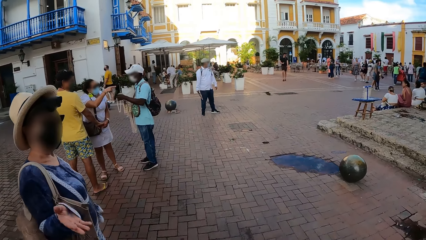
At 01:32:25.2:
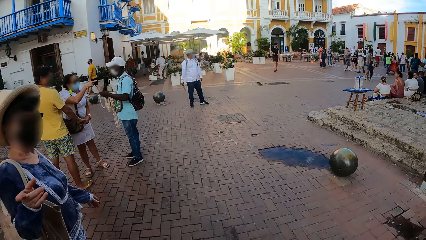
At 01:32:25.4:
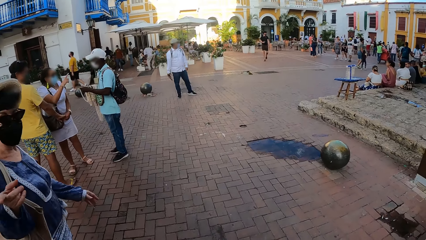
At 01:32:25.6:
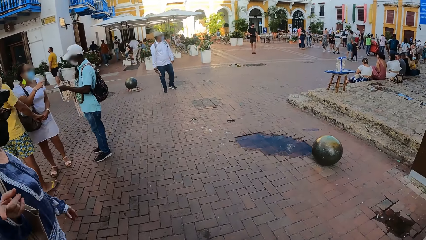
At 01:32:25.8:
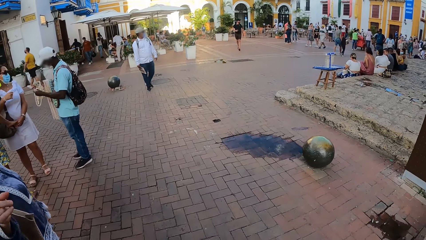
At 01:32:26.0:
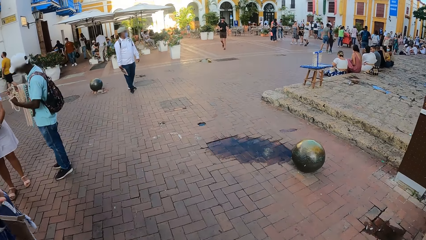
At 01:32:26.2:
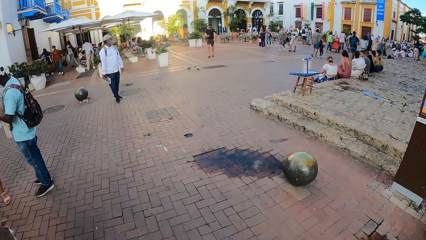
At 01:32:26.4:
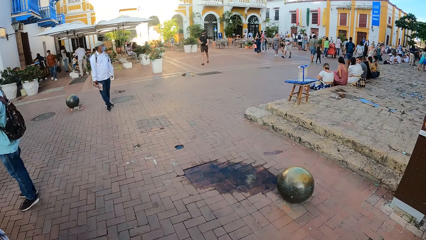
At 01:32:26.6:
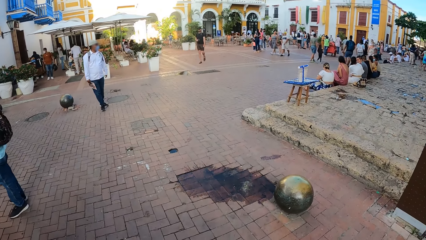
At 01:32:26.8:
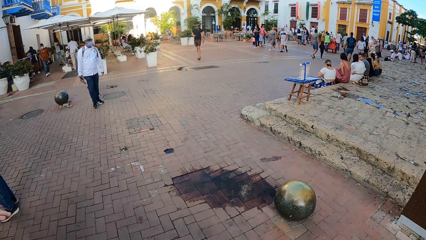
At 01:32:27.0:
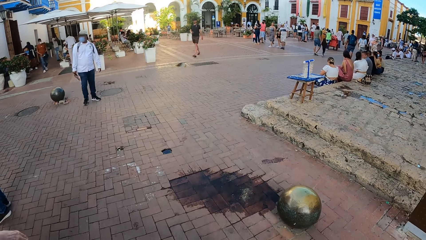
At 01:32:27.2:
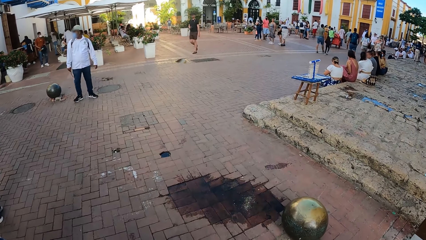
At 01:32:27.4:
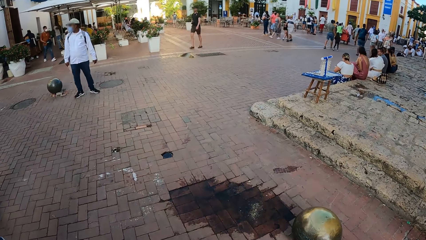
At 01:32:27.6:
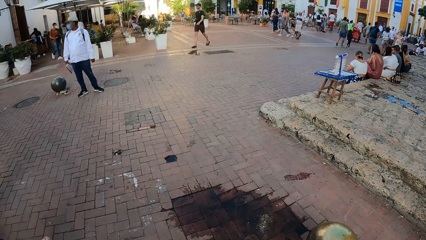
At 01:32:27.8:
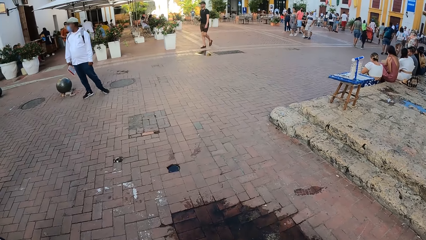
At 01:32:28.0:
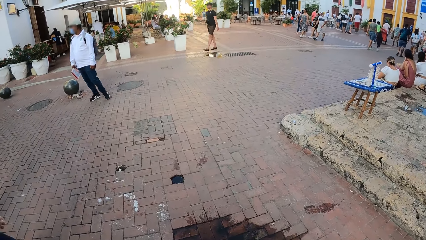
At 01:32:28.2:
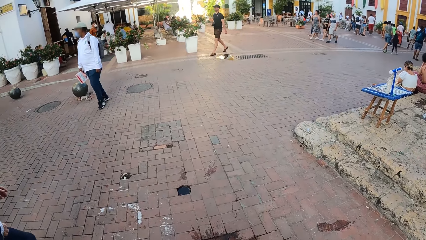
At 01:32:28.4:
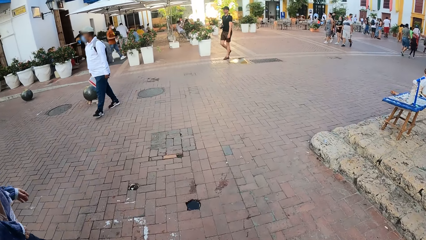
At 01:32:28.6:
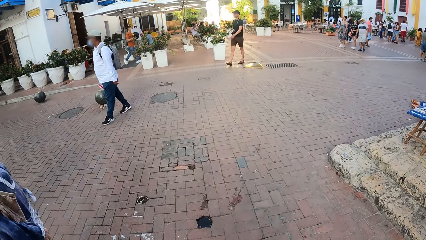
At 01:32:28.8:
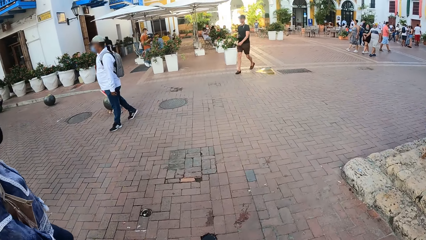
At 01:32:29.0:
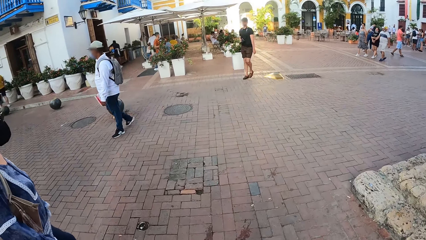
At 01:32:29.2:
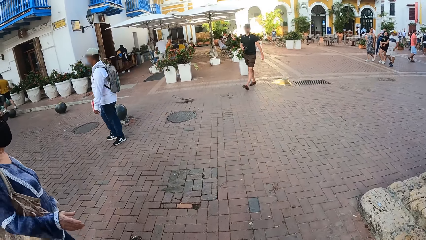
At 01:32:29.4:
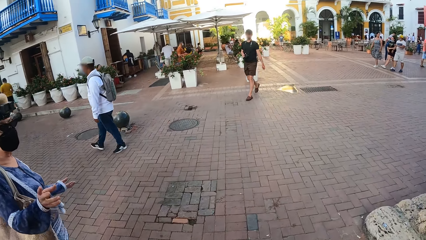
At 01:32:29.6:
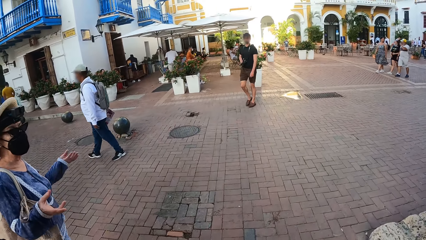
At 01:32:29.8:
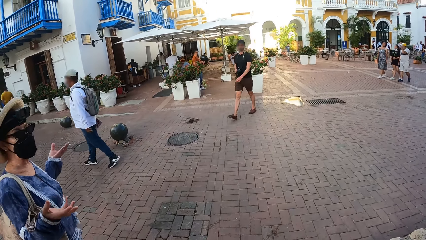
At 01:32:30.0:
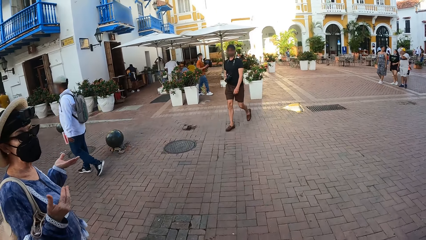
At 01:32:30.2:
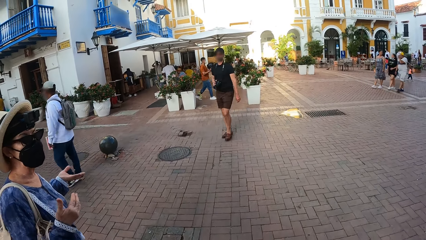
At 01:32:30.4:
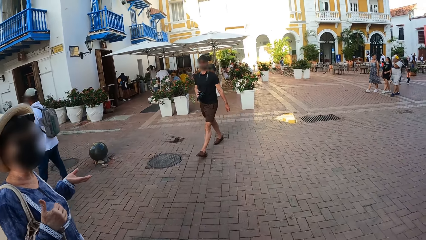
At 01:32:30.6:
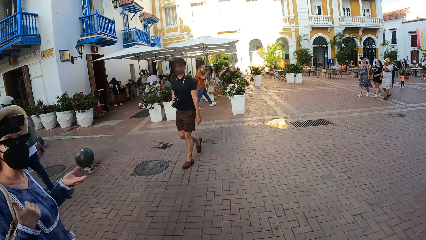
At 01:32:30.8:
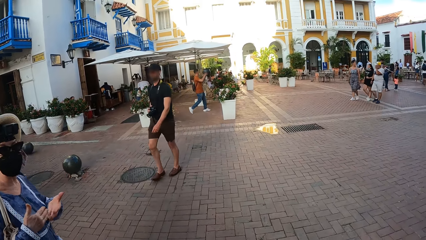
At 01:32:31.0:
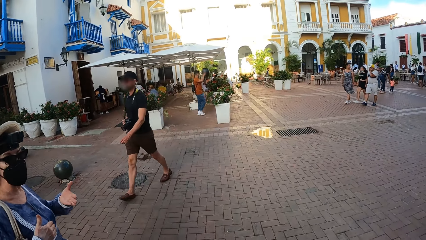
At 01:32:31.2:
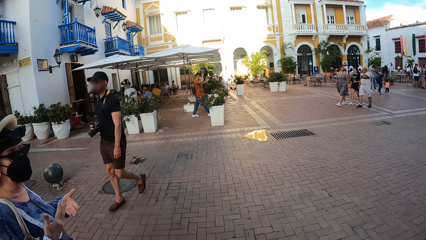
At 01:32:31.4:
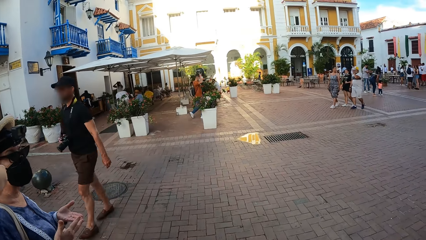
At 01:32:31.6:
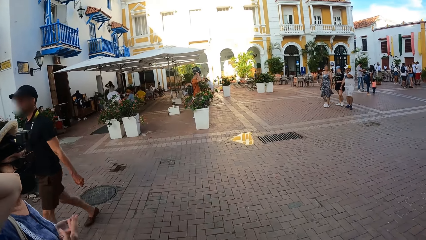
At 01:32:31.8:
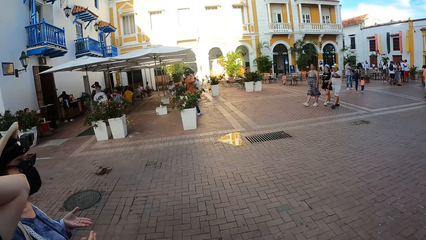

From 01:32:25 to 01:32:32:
A woman interacts with the camera wearer. The woman moves her hands.

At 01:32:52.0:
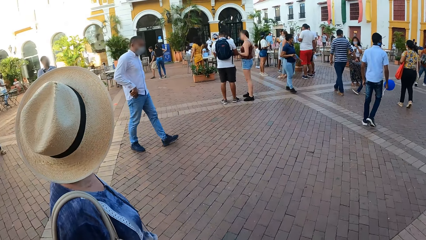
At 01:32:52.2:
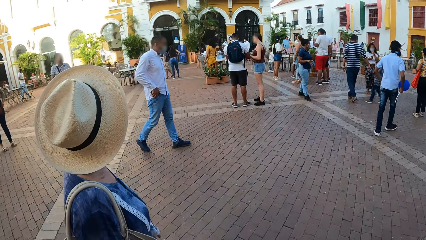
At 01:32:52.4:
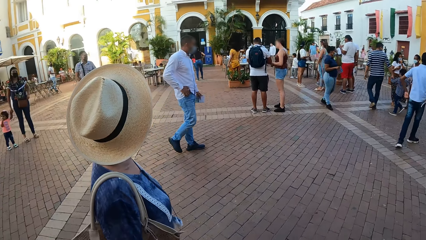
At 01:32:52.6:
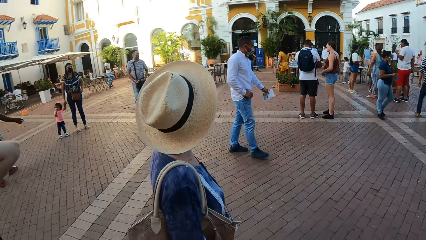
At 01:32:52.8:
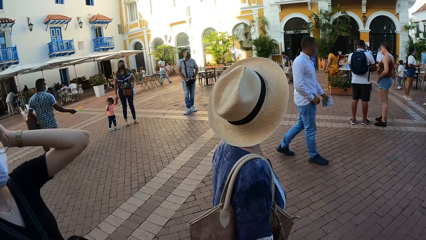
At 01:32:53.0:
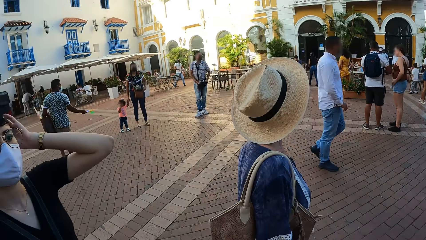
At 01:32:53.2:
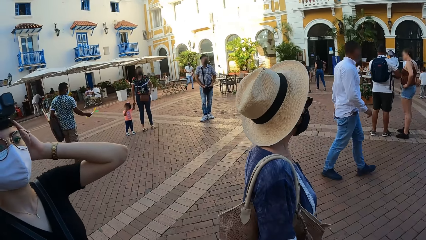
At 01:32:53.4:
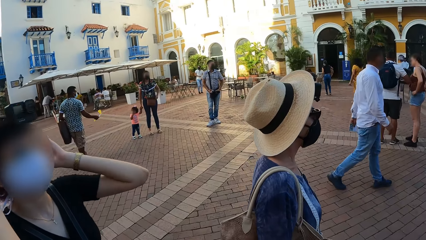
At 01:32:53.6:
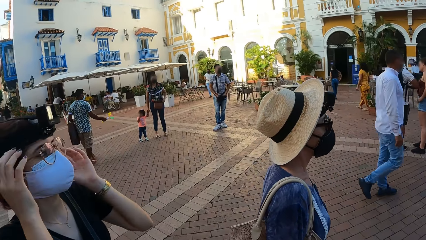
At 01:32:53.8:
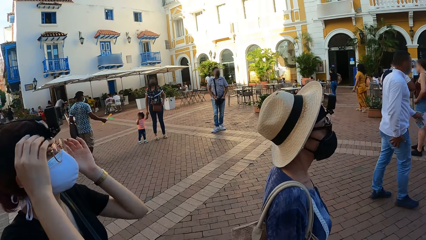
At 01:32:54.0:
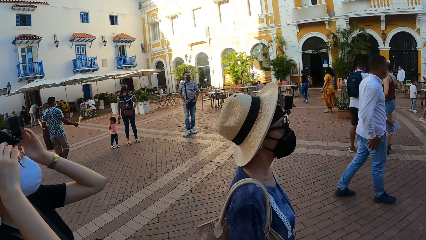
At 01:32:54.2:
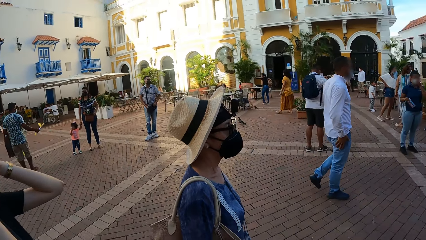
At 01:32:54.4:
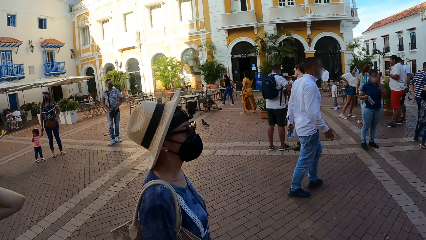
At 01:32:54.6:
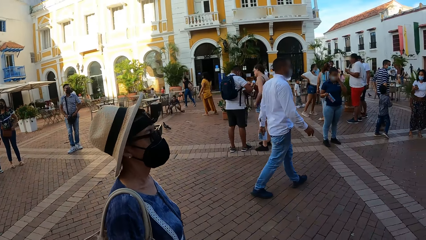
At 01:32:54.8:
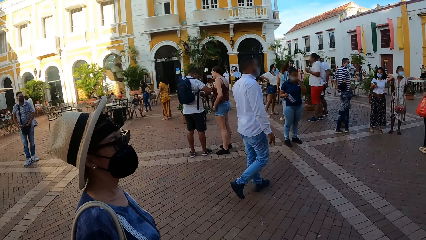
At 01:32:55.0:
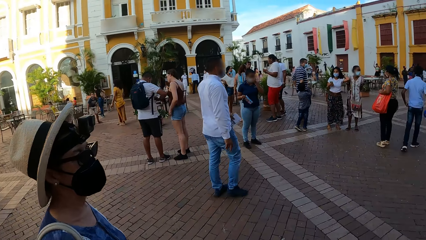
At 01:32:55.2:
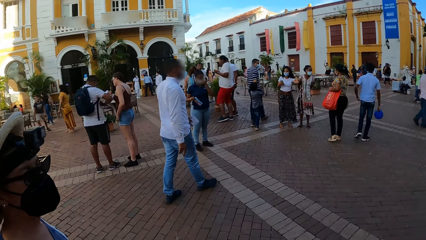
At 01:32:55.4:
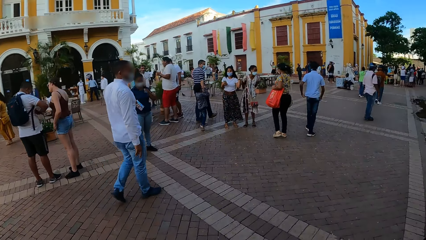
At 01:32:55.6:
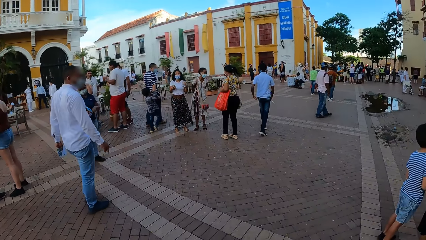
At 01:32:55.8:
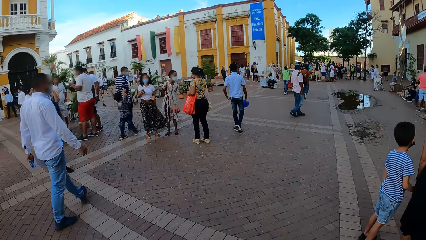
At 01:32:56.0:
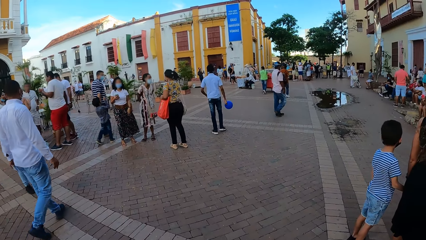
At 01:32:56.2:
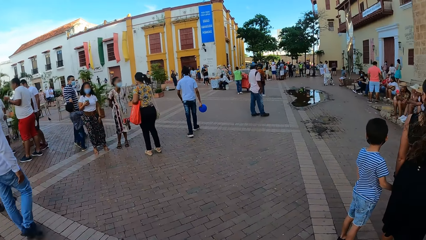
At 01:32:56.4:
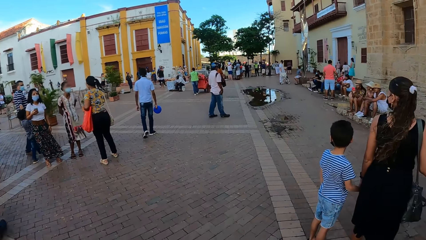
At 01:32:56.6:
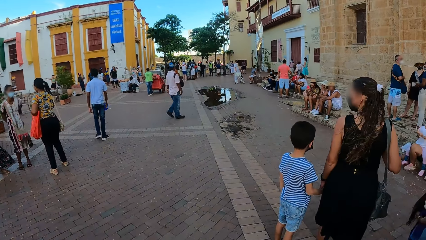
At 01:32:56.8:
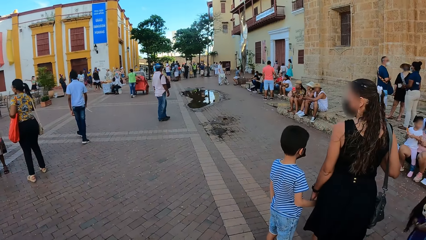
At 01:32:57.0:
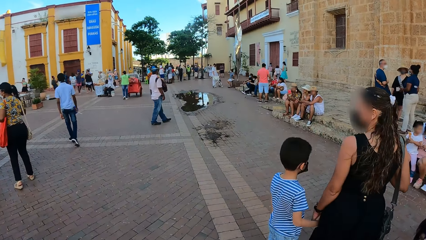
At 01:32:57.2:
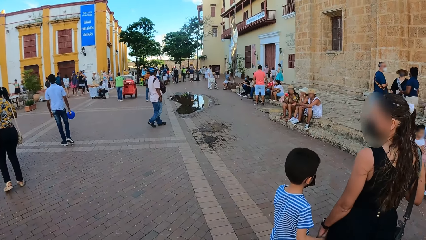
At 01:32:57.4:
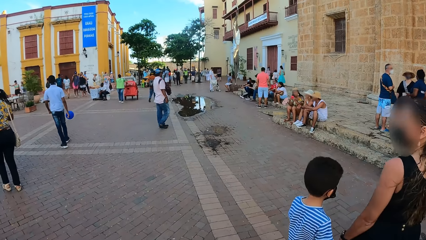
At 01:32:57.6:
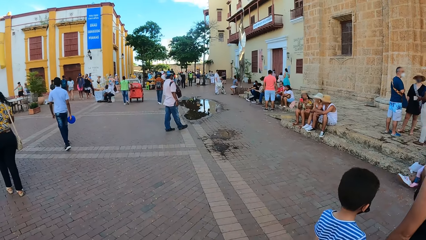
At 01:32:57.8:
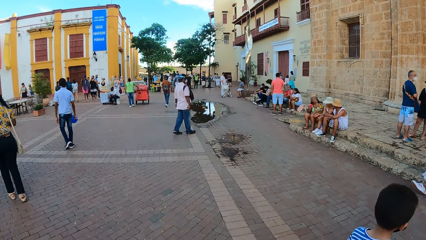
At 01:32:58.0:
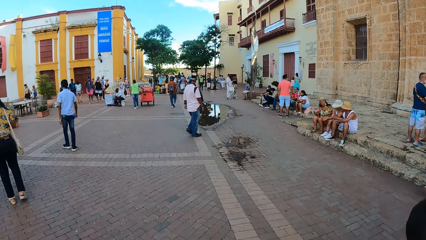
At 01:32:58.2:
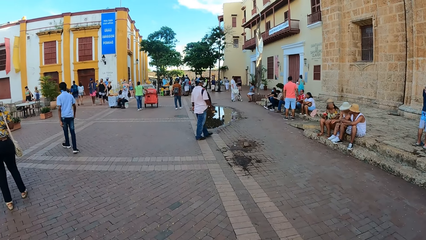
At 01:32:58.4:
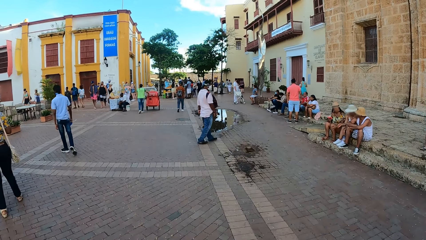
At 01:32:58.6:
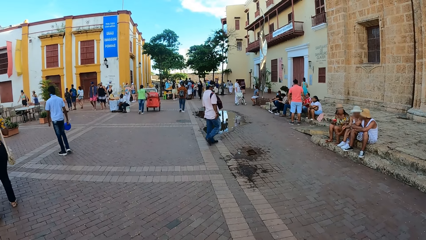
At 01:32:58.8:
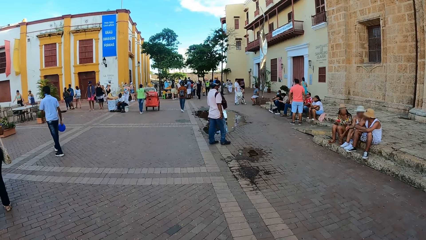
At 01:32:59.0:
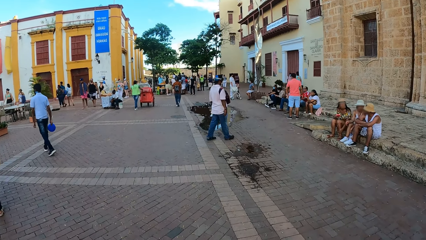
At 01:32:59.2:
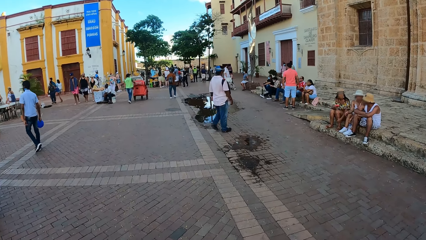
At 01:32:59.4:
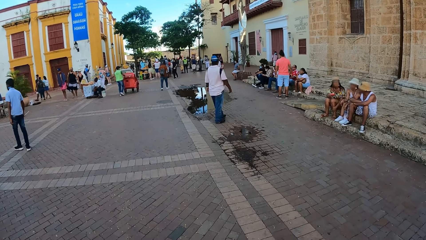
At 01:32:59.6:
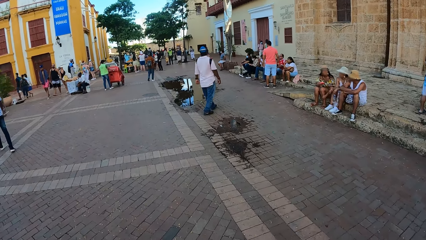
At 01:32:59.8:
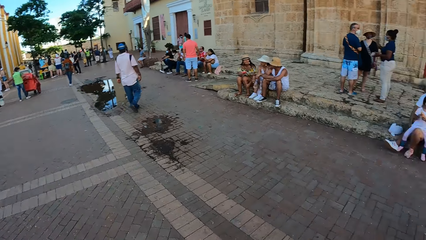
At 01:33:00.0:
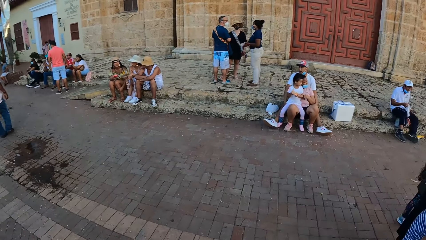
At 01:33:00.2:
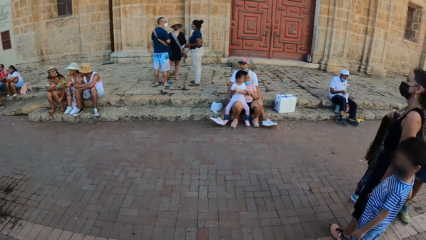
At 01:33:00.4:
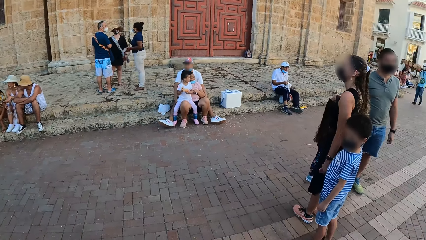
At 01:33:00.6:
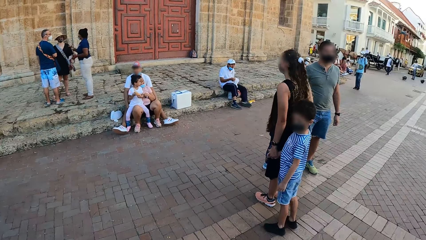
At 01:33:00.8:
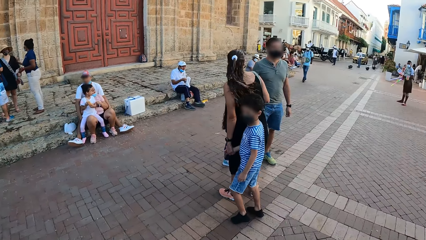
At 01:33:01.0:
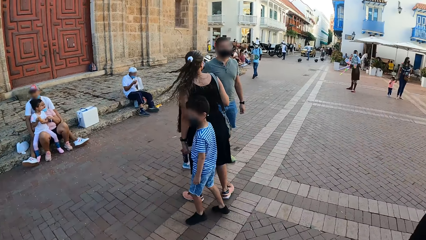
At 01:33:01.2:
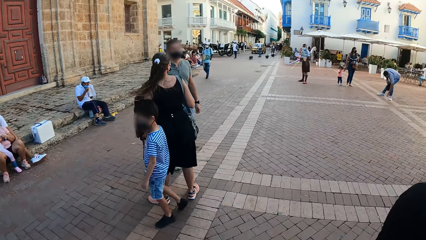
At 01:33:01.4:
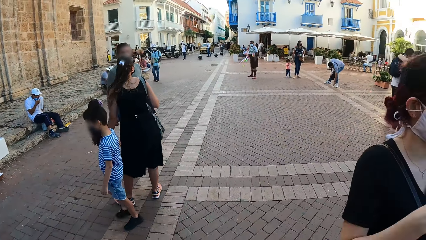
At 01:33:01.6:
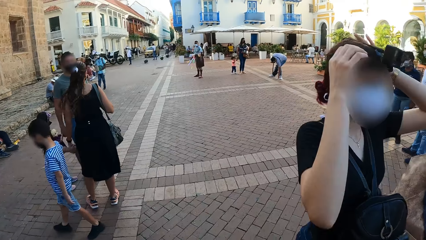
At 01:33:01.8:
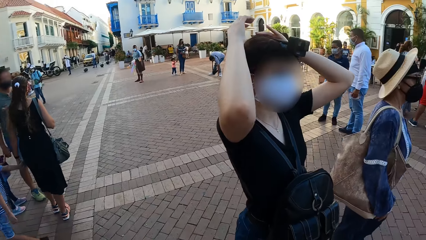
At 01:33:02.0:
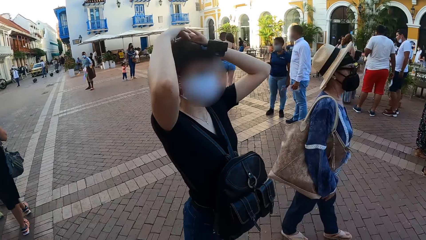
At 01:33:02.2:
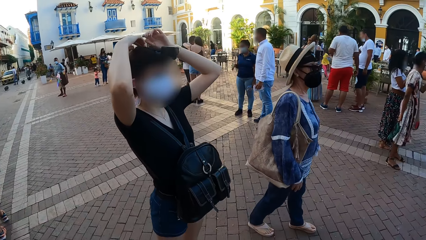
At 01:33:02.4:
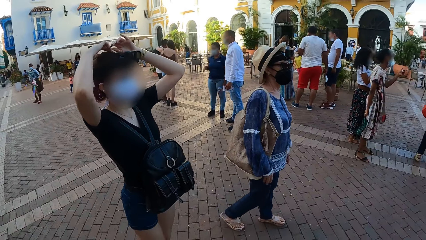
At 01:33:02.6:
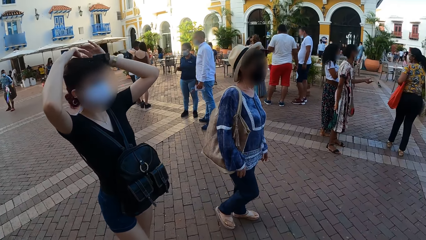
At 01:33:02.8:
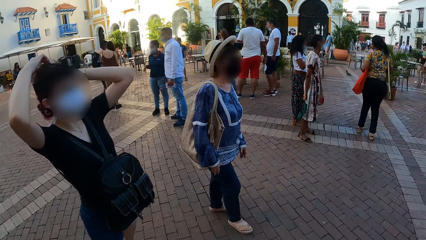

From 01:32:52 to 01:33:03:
A woman adjusts her hair with her hands. The camera wearer looks around.
